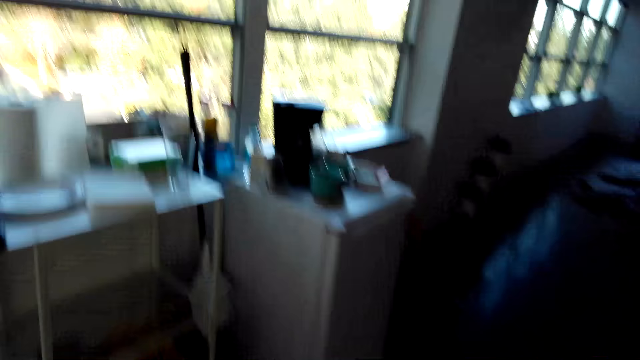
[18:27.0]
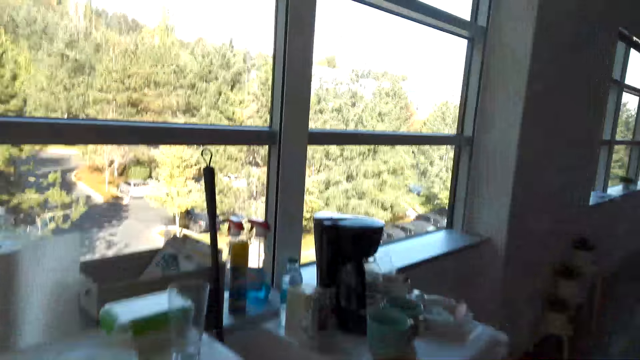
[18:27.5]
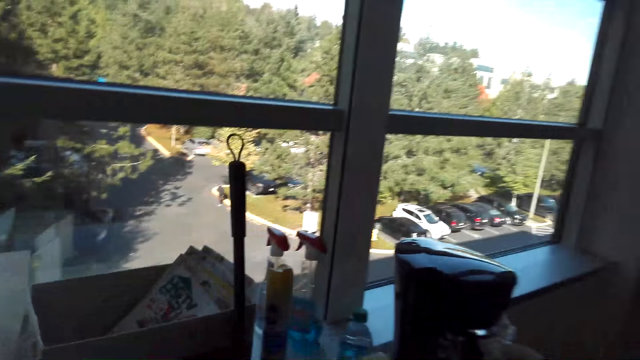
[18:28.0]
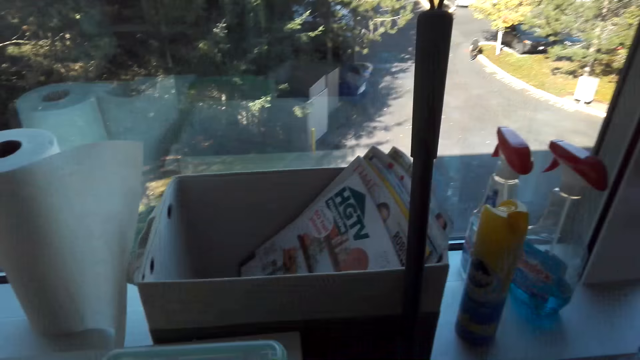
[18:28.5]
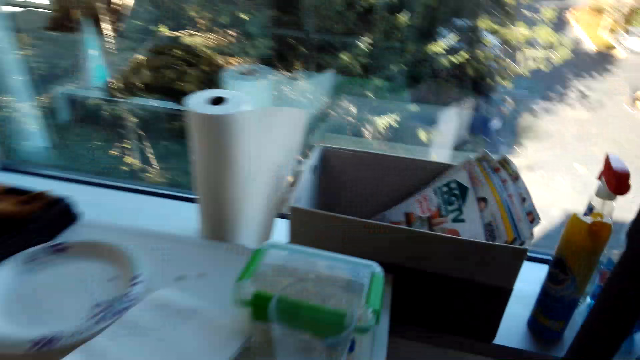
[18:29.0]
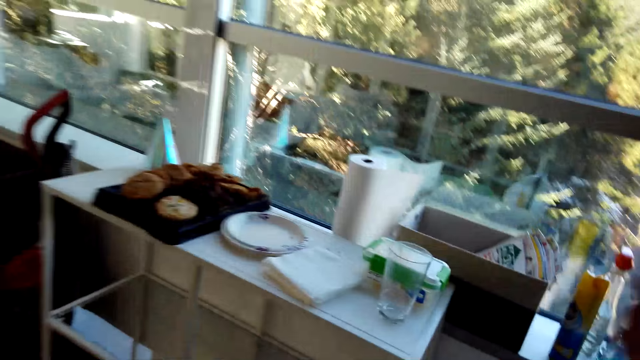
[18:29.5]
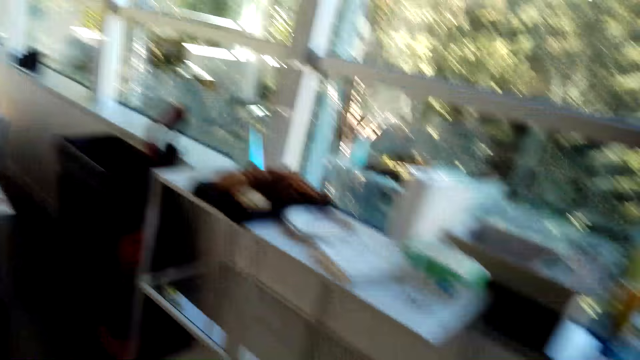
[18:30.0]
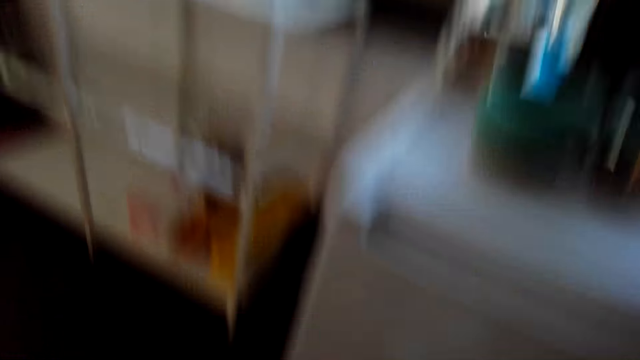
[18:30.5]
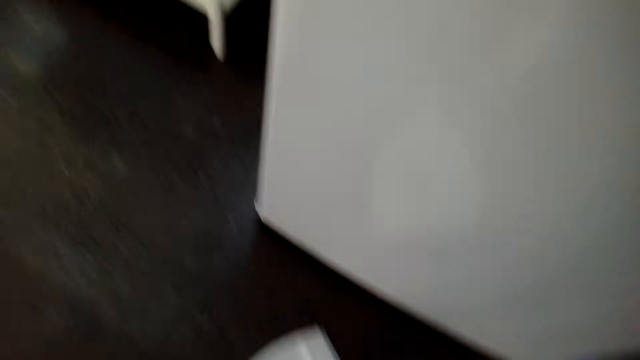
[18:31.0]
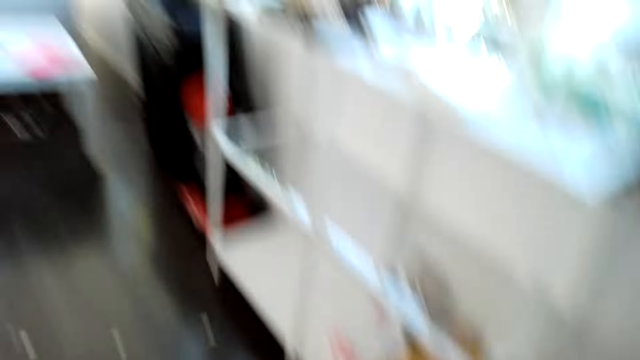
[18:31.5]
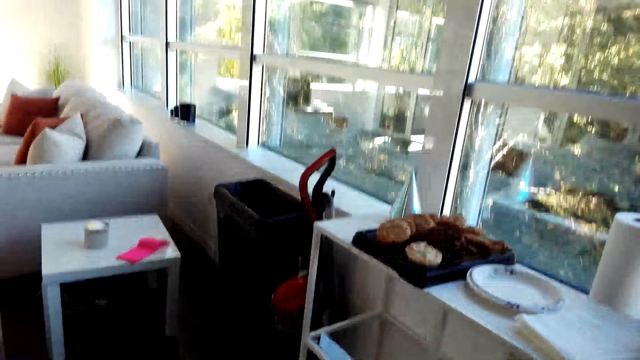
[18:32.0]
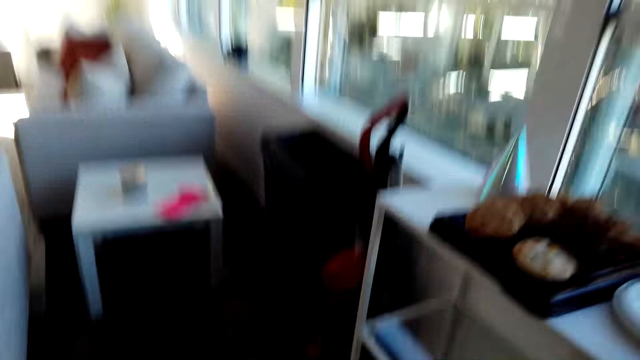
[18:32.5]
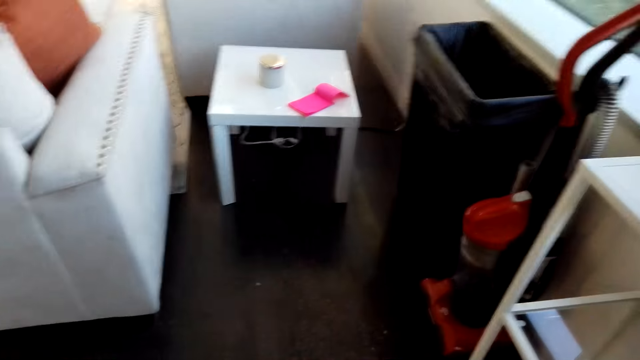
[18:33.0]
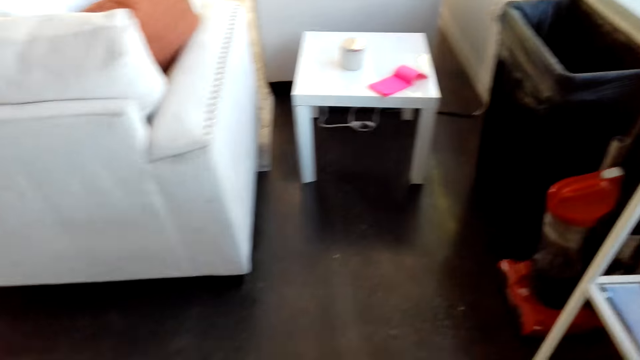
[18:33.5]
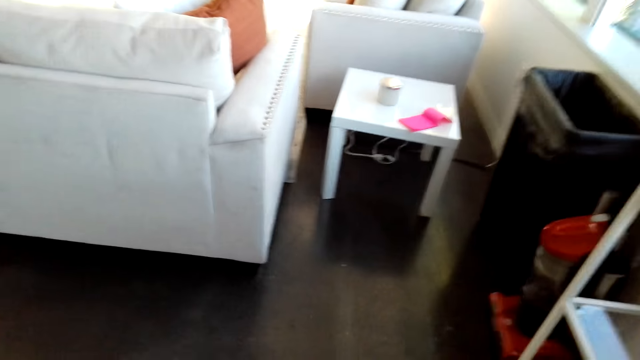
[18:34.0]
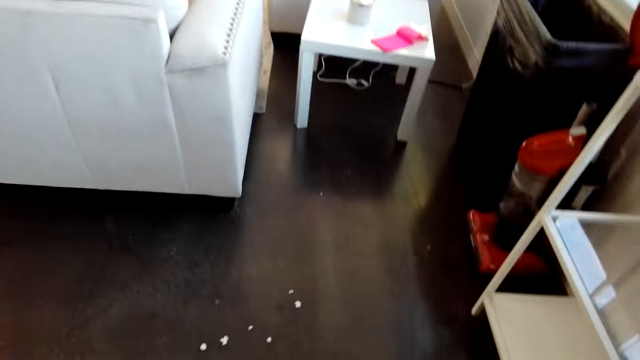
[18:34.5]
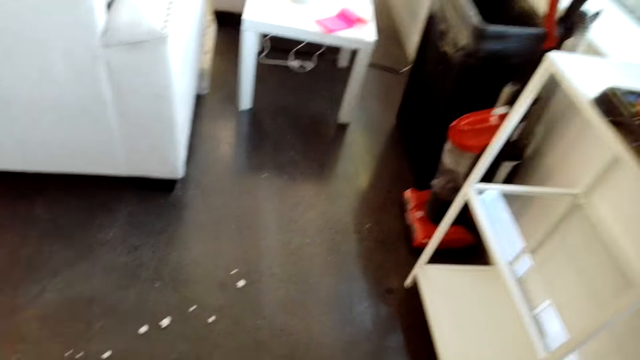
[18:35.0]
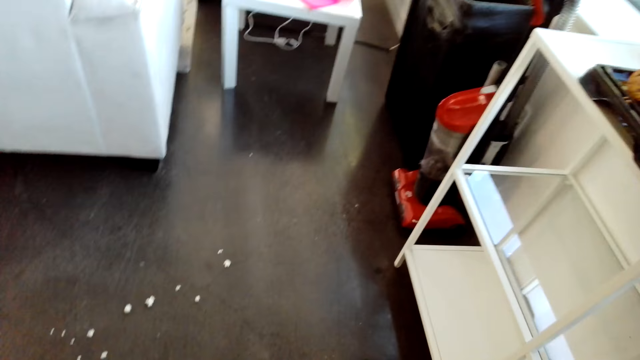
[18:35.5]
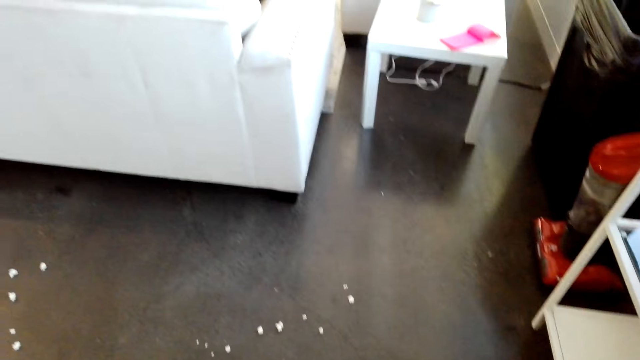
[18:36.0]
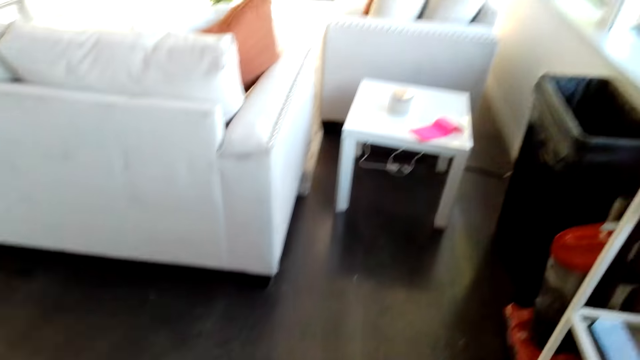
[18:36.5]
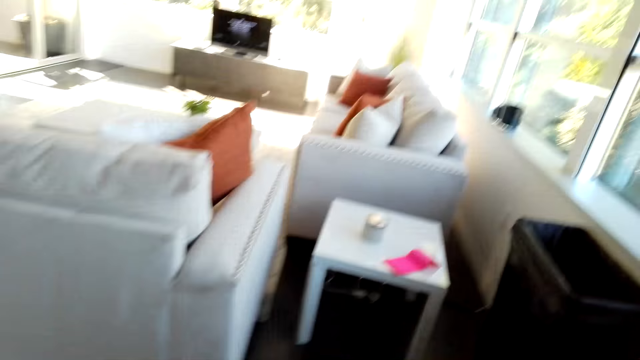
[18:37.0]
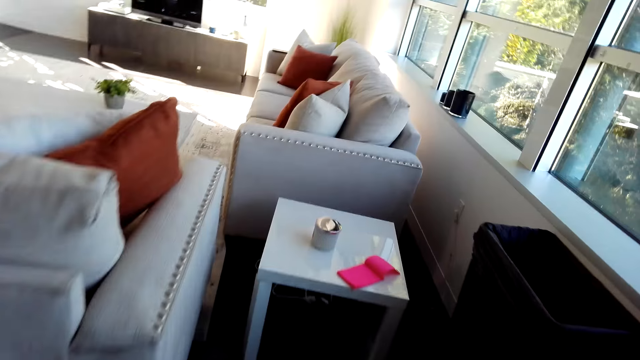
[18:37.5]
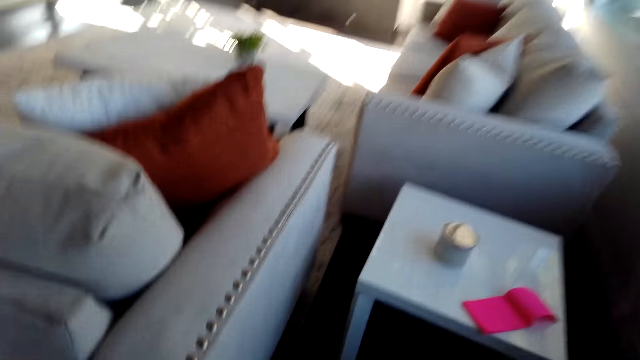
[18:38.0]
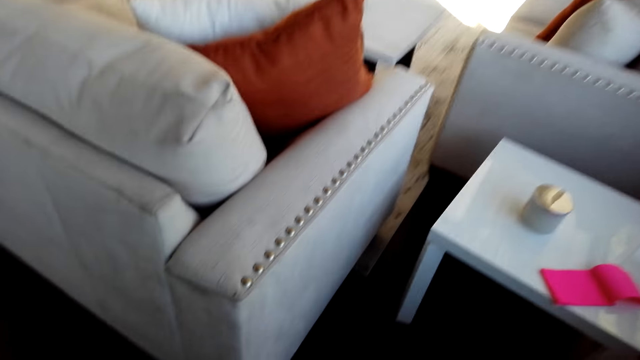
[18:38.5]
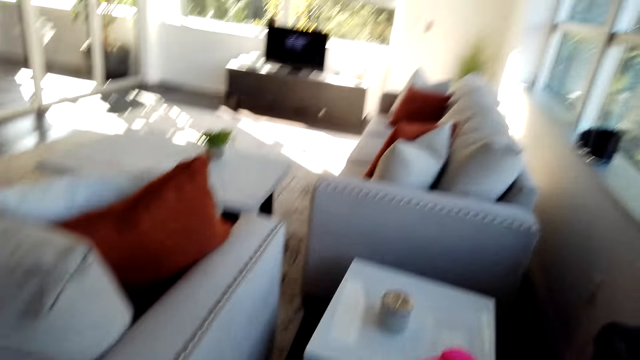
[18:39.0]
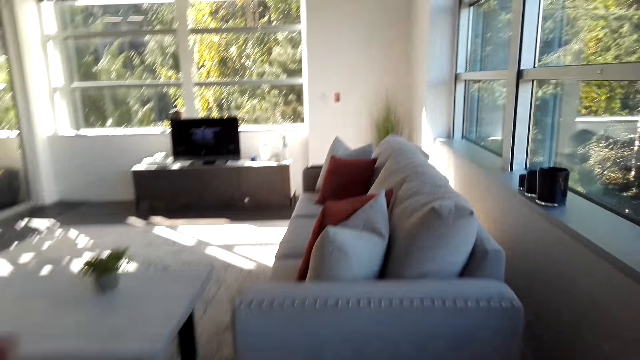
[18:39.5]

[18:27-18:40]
The camera wearer picks up a broom. They pick up the plastic hand dust collector. They sweep the floor.

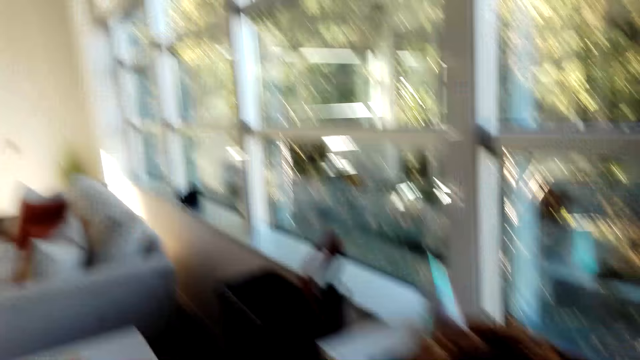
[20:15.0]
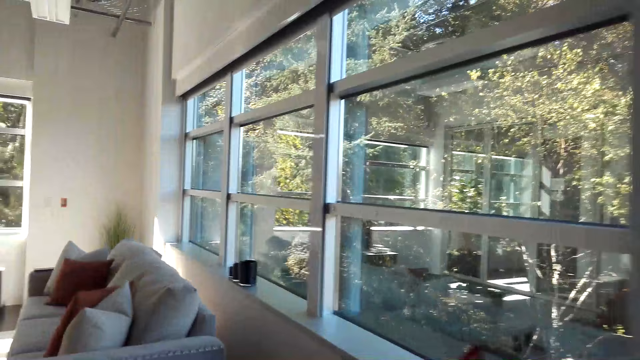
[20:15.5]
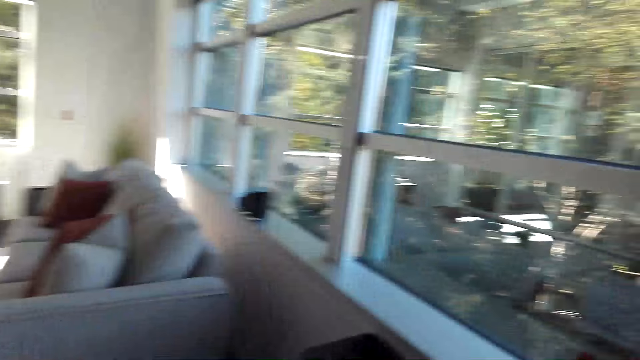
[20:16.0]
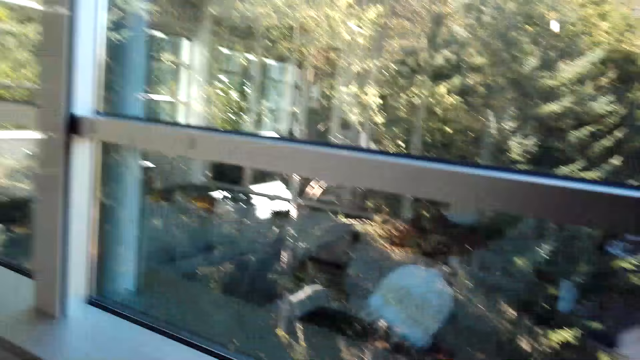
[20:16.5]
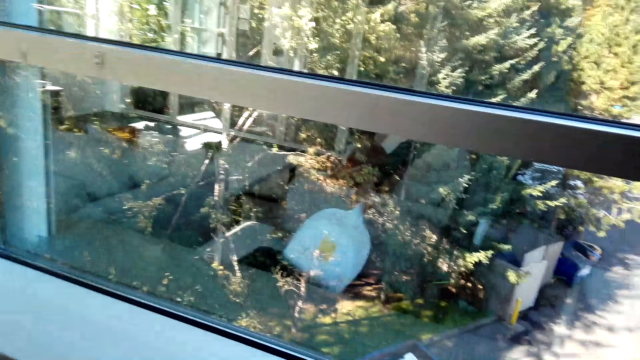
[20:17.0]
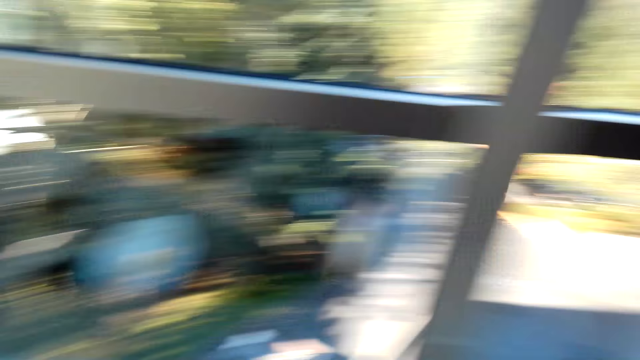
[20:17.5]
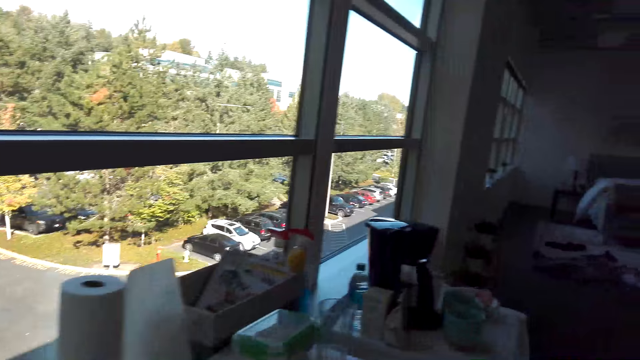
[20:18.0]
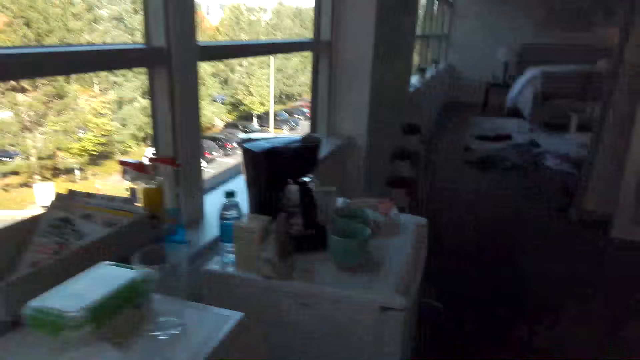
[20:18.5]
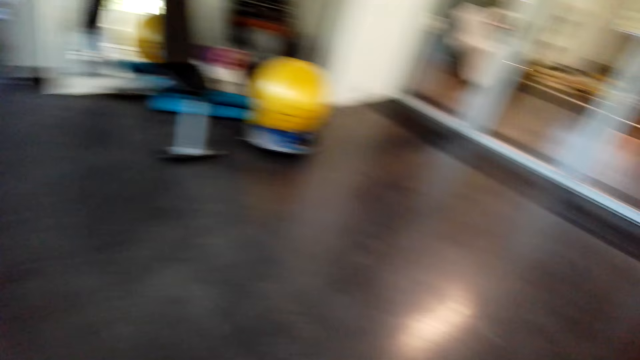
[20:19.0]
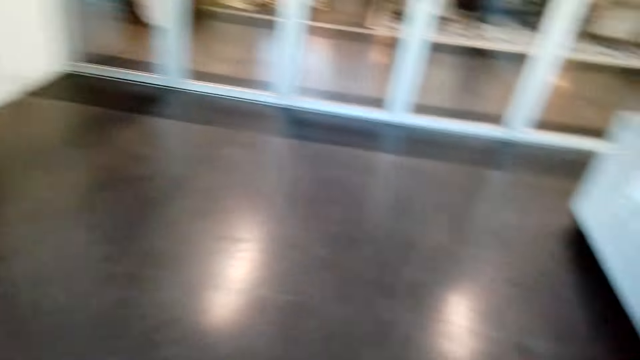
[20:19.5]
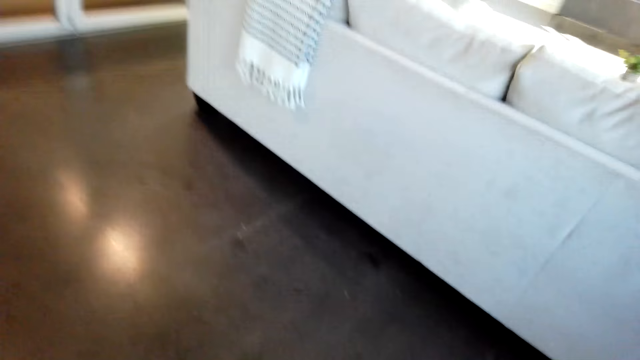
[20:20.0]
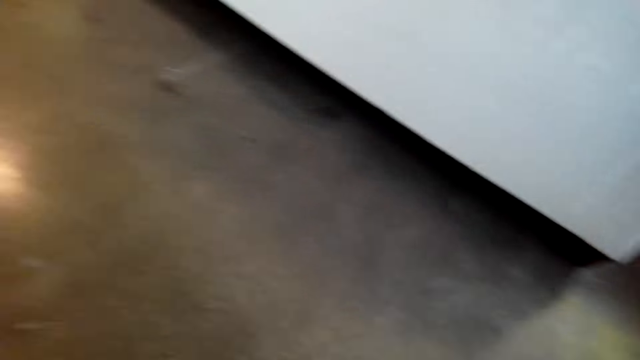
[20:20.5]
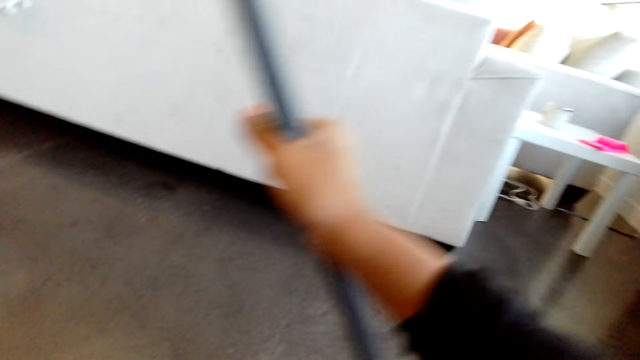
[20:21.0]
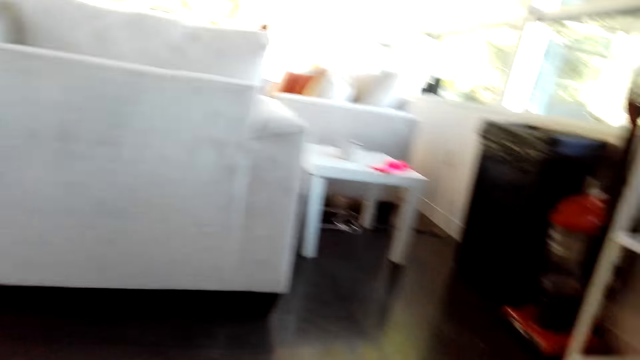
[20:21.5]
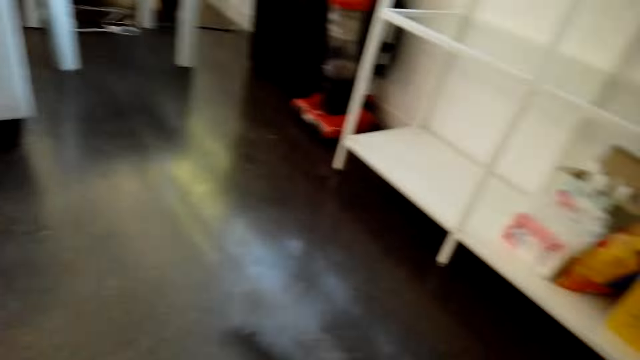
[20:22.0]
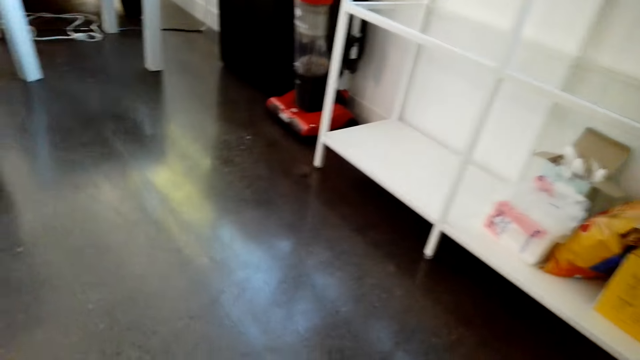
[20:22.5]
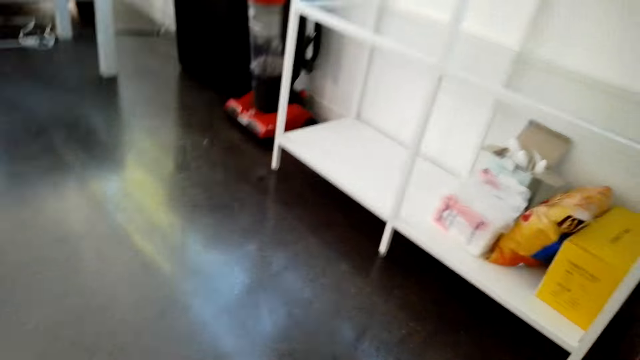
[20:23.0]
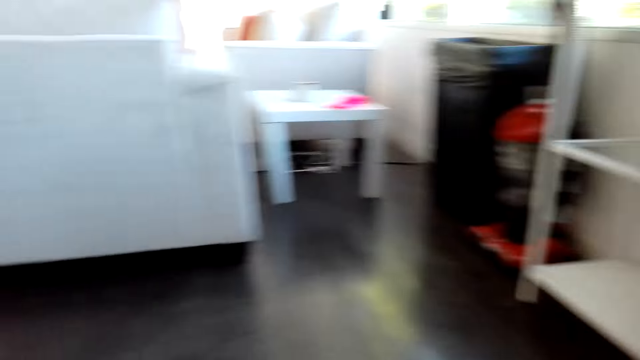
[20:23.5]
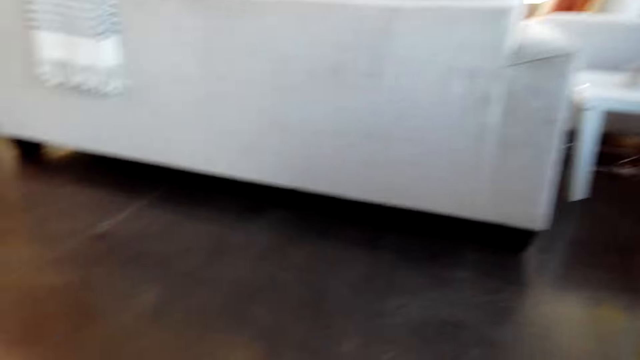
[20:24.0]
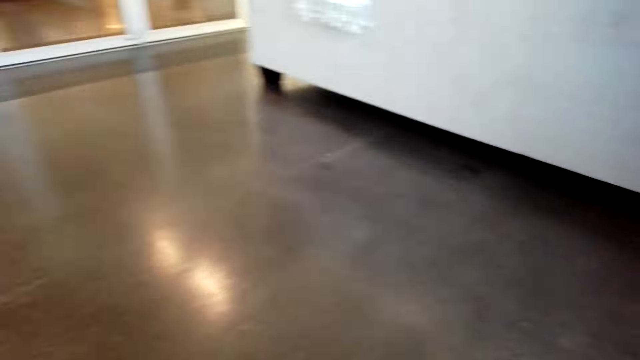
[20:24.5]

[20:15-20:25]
The camera wearer throws garbage in the bin. They sweep the dirt into the plastic hand dirt collector.
